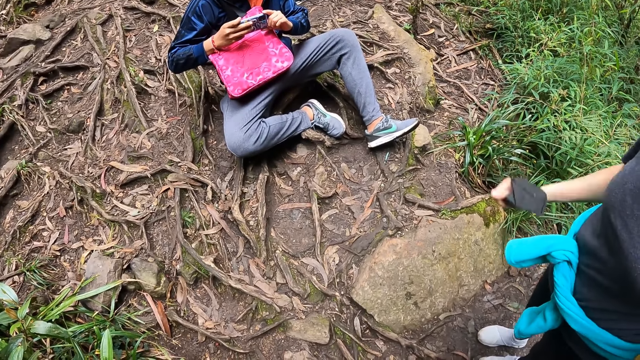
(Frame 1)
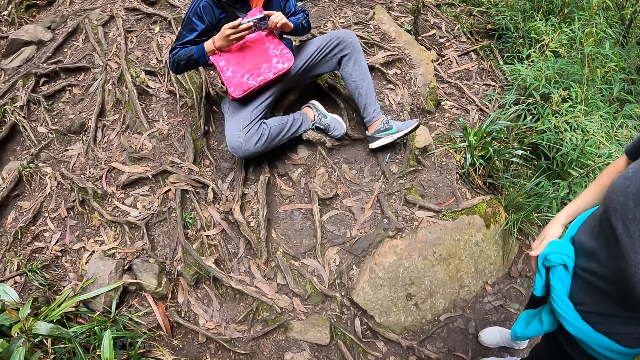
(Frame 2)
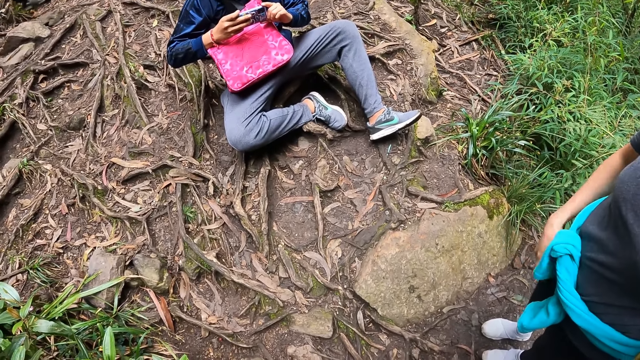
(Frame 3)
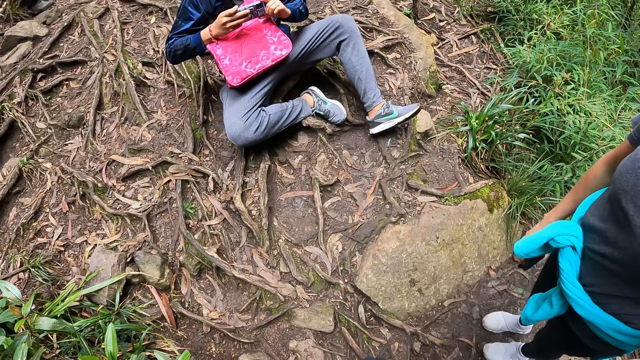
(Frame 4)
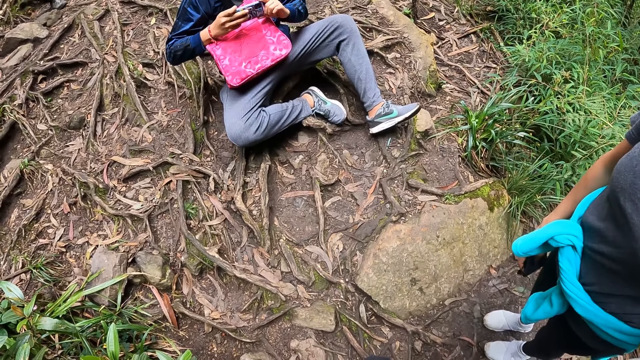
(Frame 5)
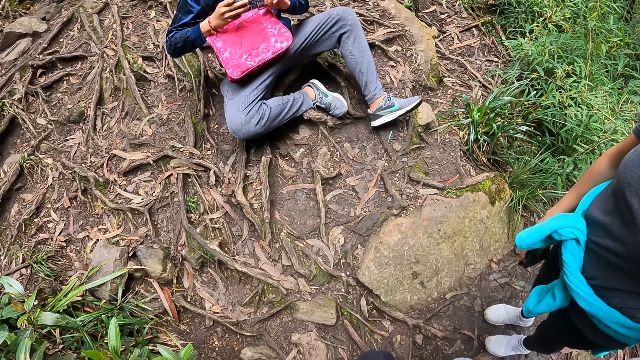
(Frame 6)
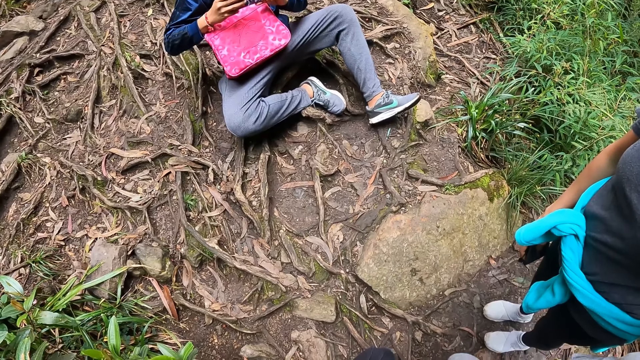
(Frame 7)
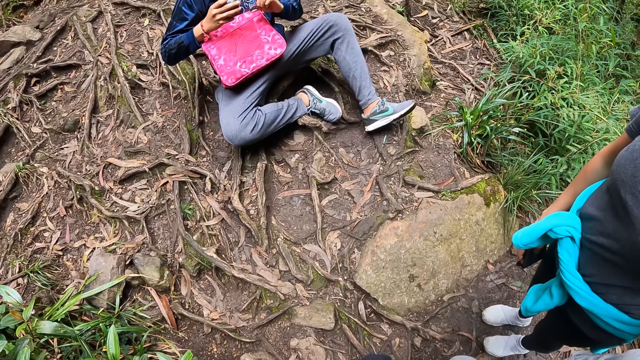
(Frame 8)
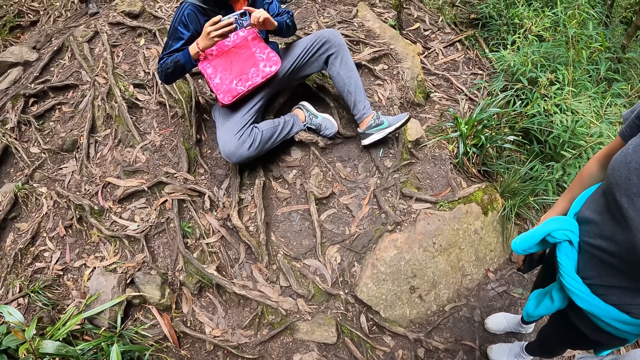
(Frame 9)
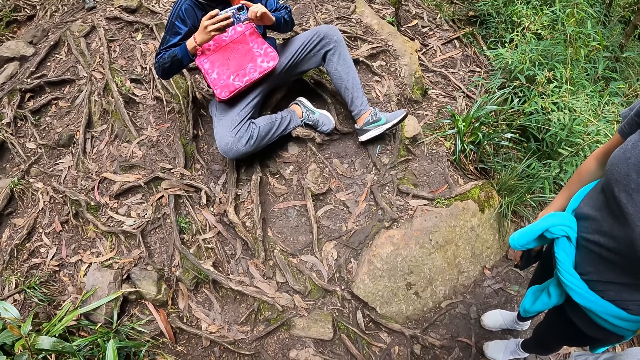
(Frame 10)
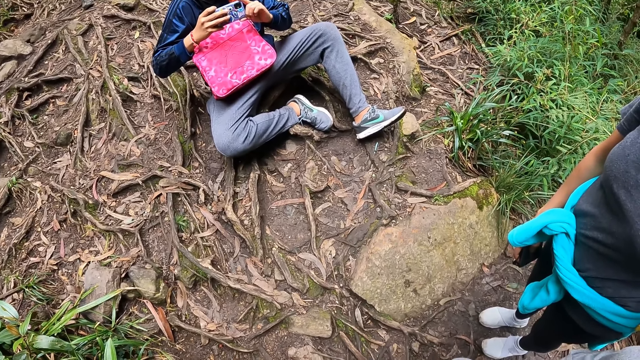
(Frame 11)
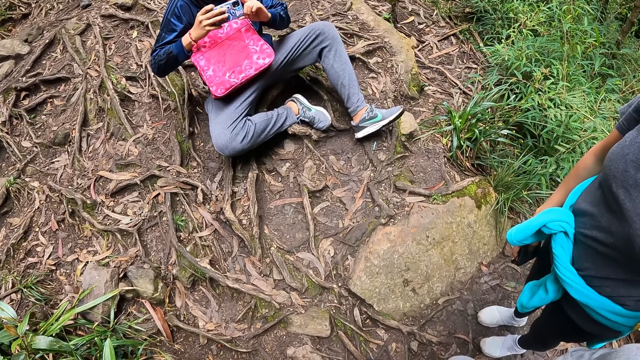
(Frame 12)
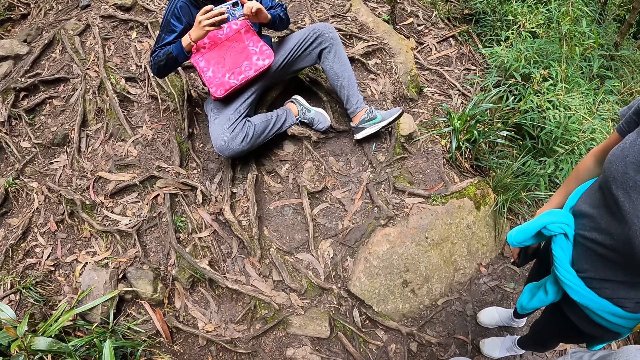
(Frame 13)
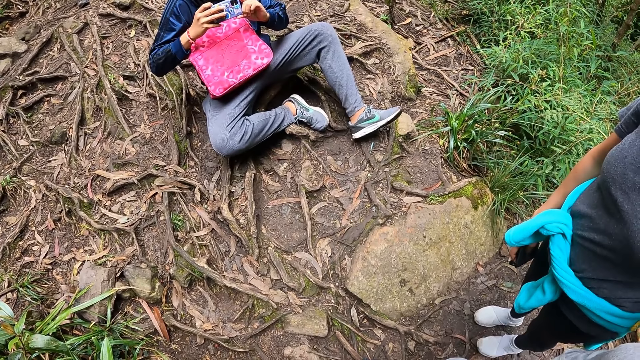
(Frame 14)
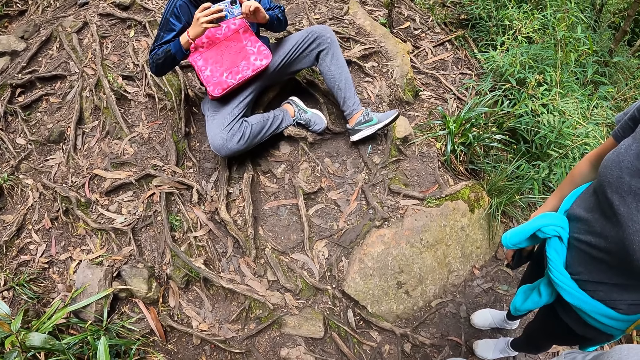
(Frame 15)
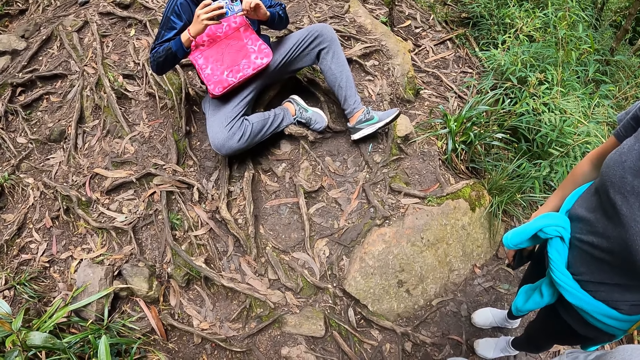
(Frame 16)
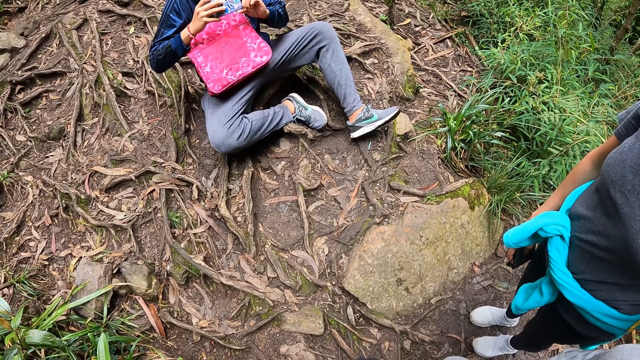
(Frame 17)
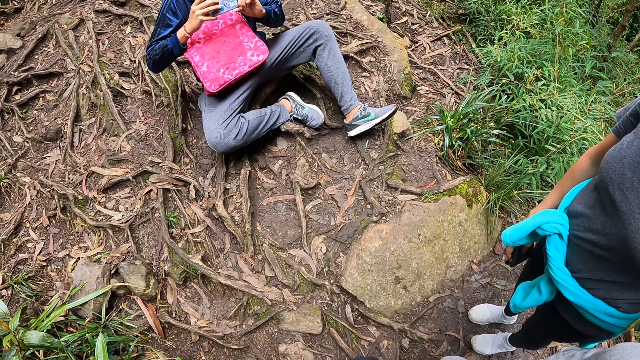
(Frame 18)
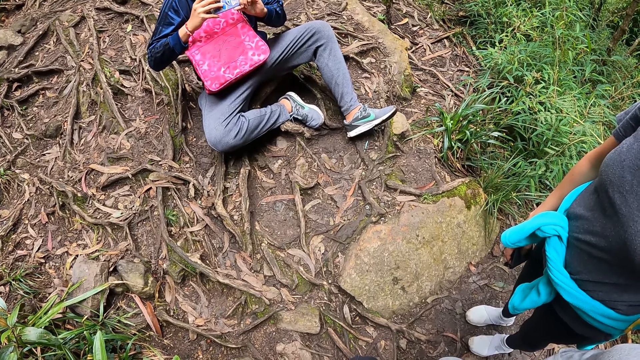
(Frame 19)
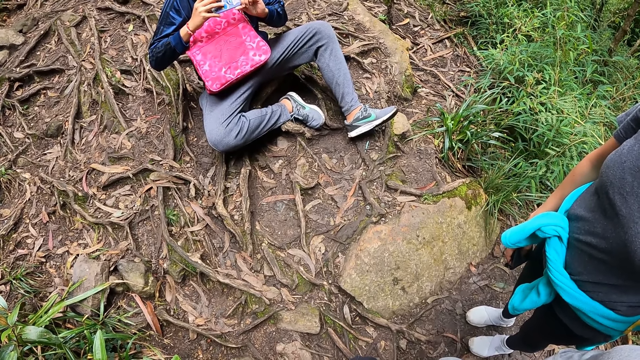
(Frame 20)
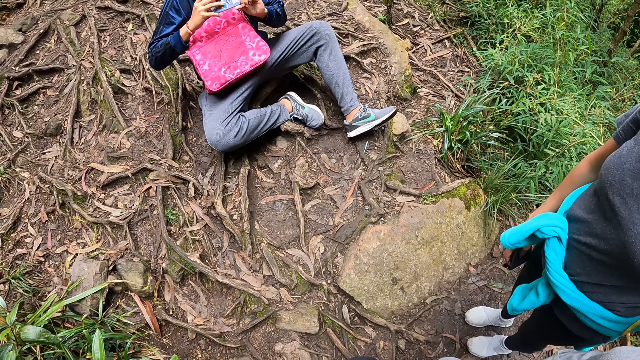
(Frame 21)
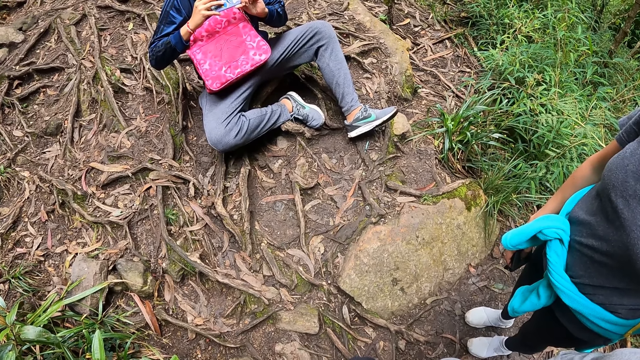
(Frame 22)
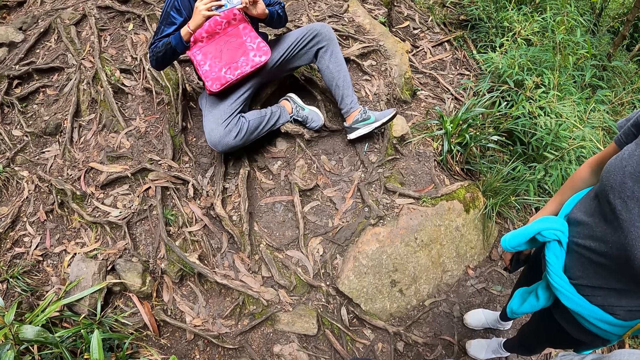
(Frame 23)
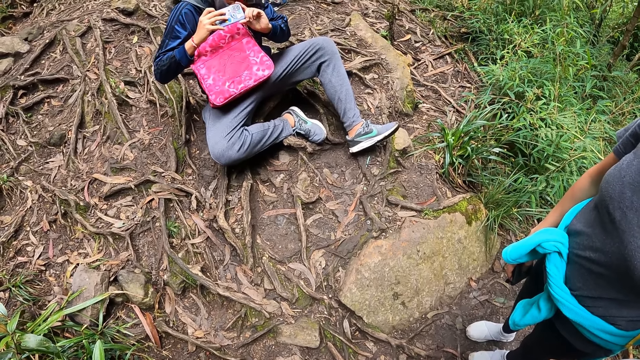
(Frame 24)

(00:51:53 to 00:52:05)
A man holds the phone with both hands.

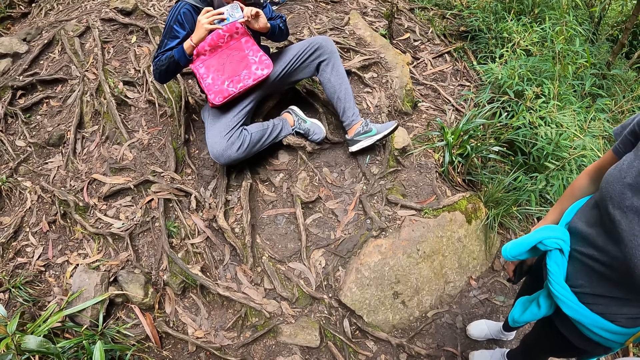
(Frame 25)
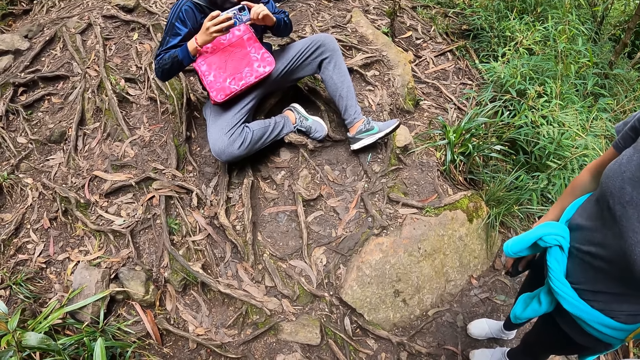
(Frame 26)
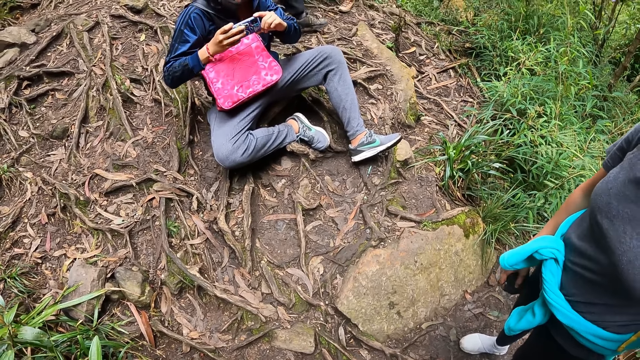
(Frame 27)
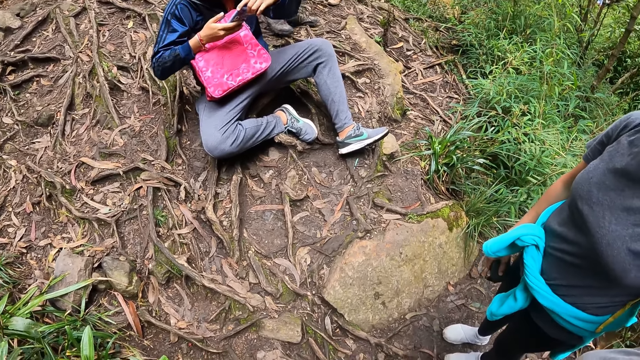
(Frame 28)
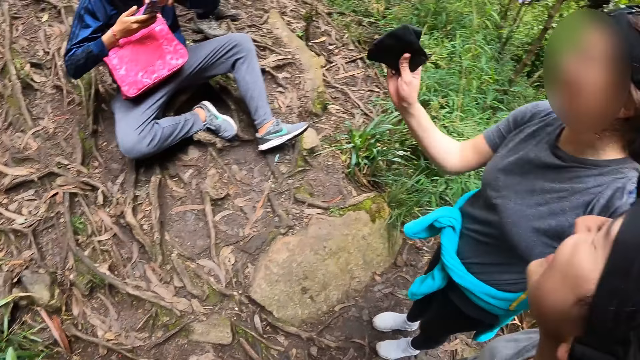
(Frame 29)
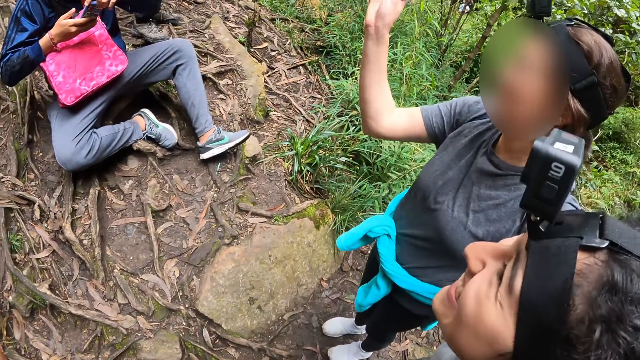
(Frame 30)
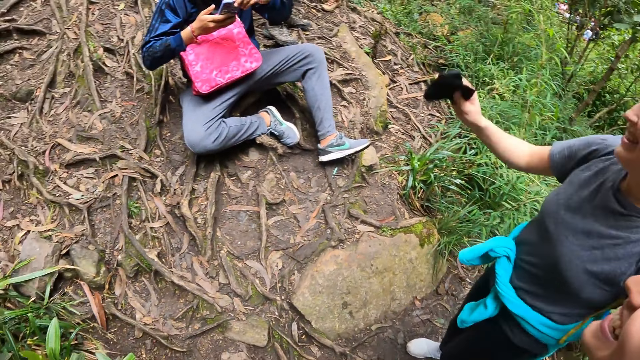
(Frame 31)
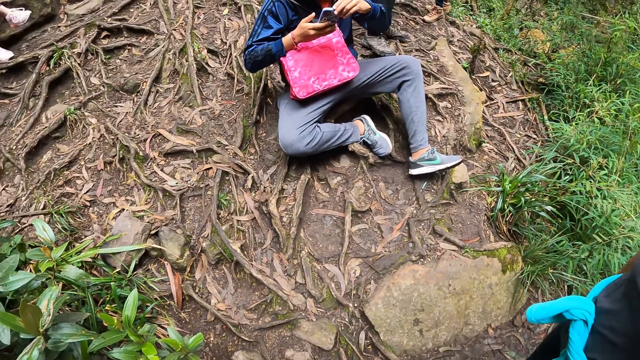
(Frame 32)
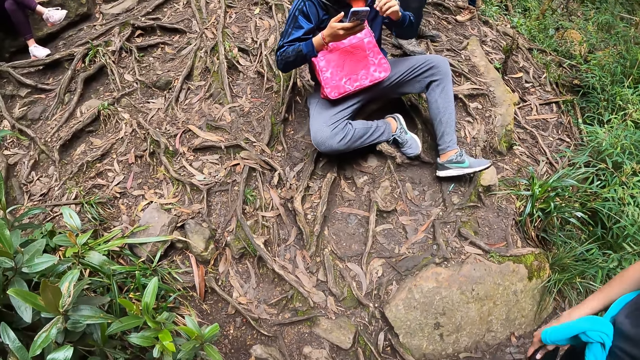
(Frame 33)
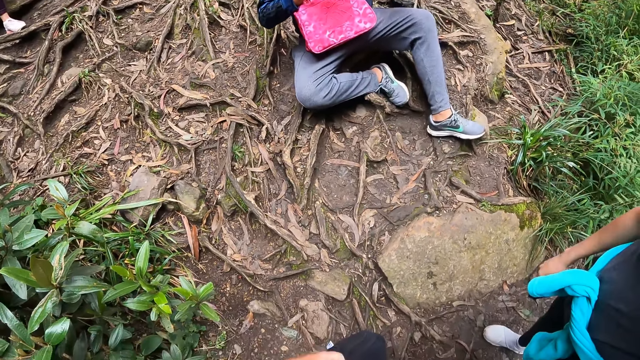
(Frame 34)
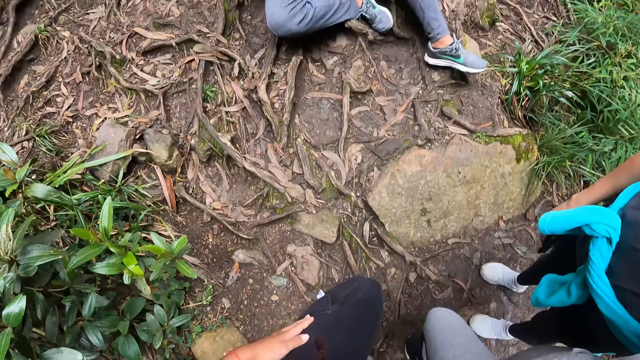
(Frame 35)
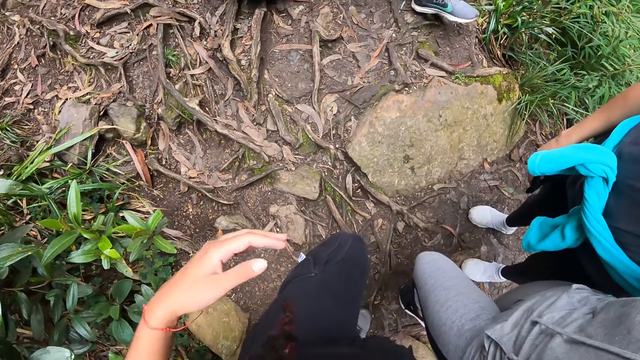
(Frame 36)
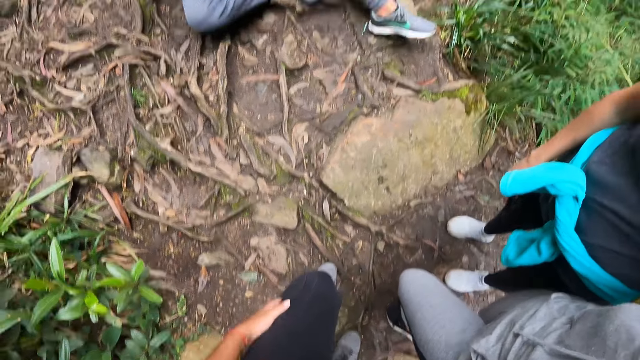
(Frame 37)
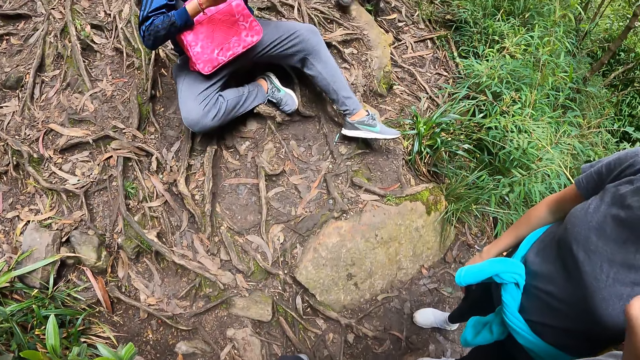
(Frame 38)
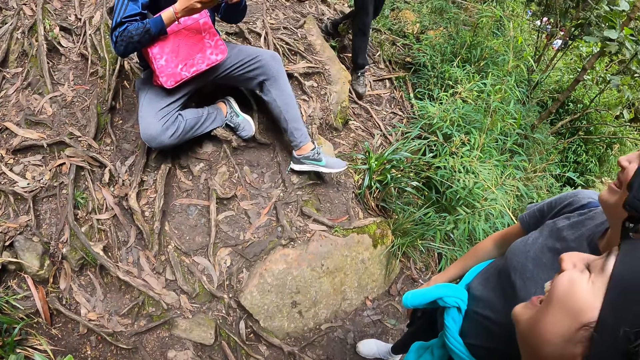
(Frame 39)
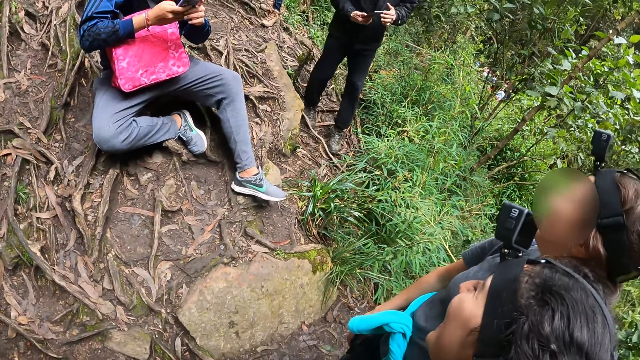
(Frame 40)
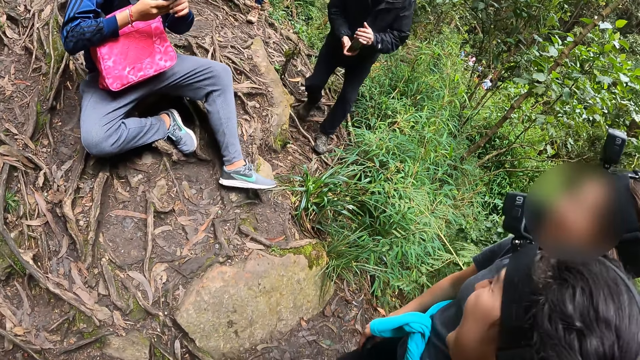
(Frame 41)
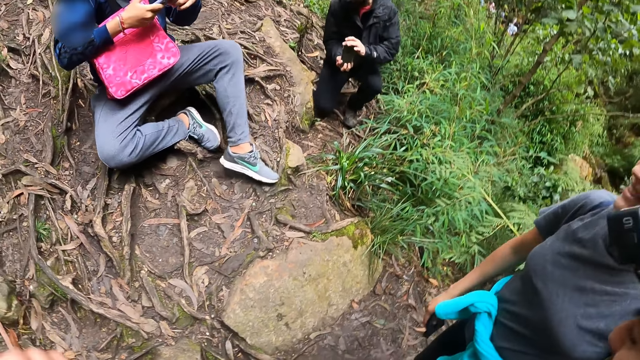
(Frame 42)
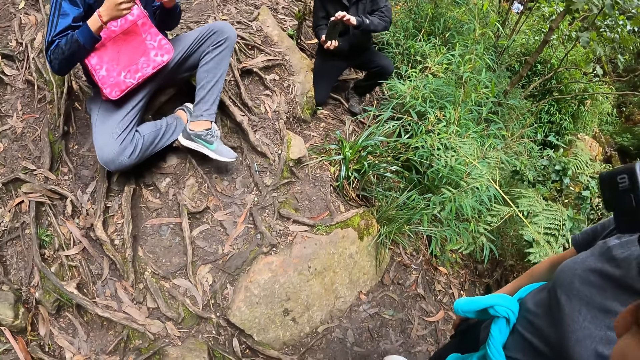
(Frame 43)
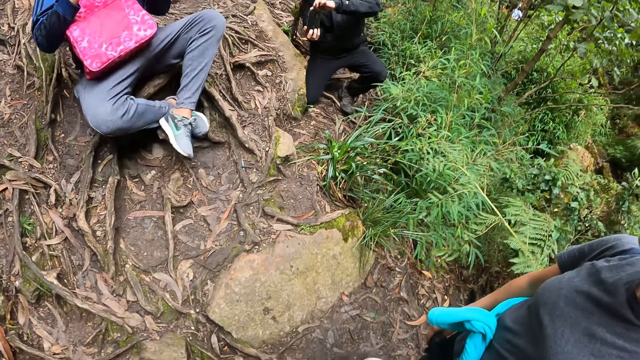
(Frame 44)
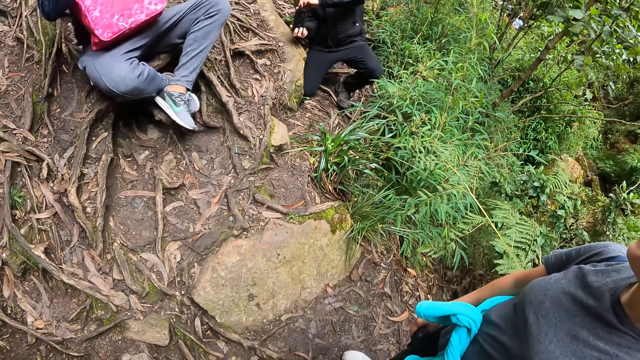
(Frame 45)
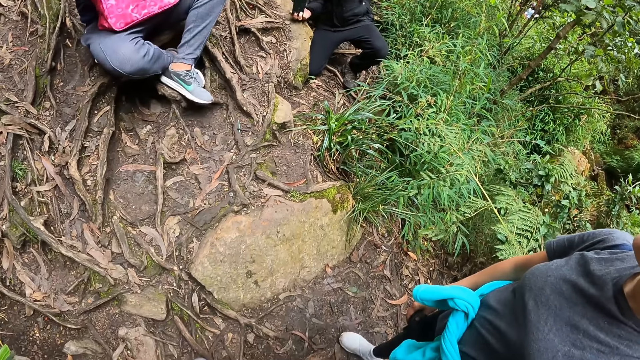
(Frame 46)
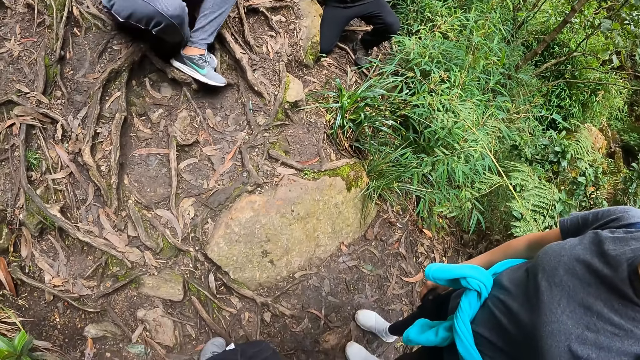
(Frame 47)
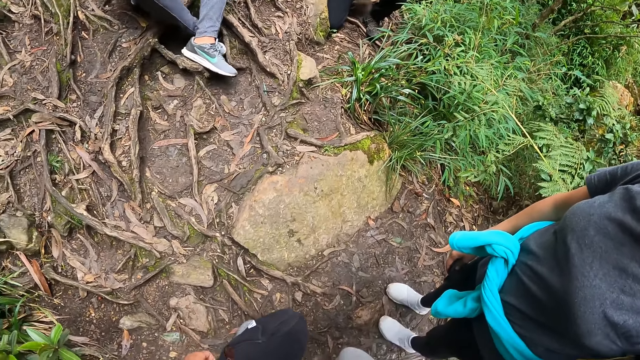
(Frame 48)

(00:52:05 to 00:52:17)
A person waves her hand. Another person takes a picture with his phone.
